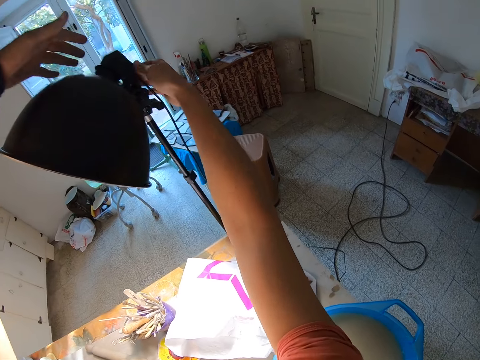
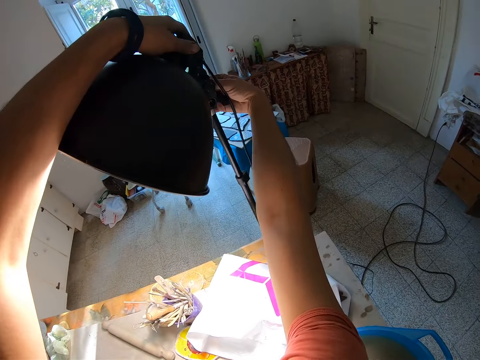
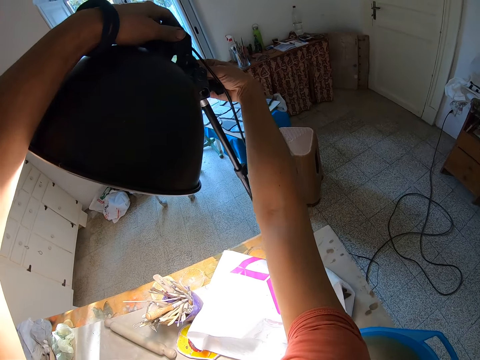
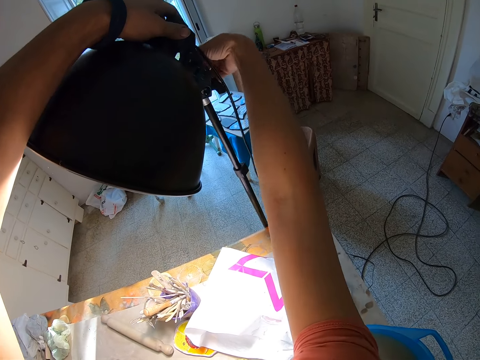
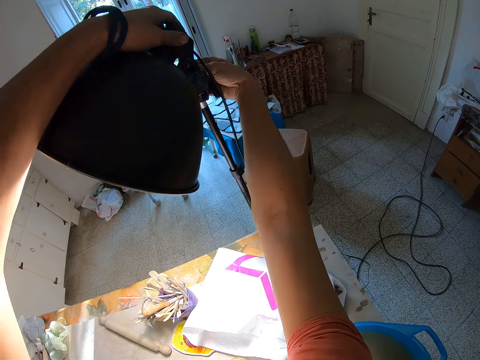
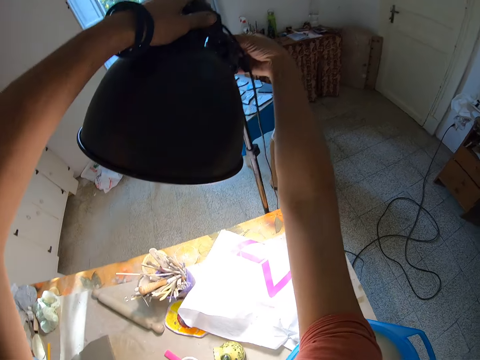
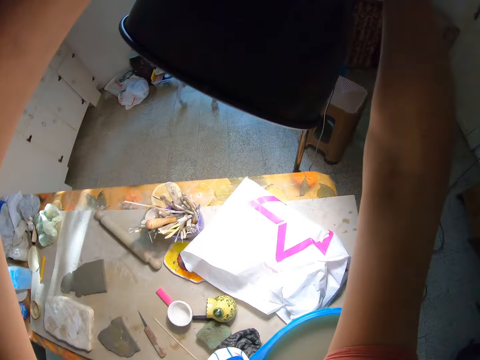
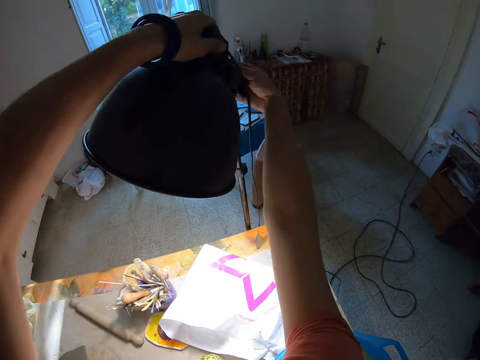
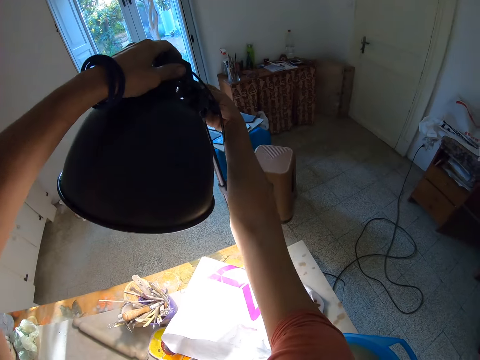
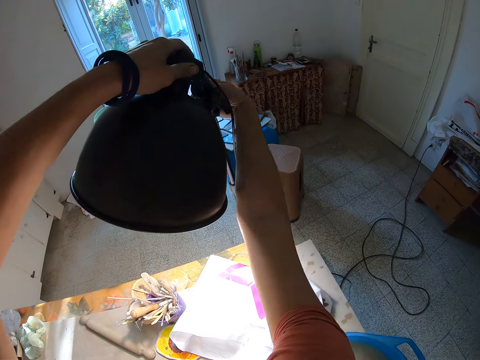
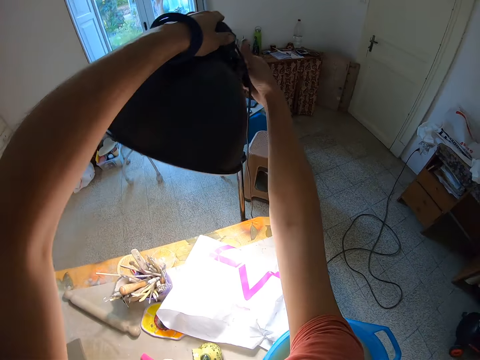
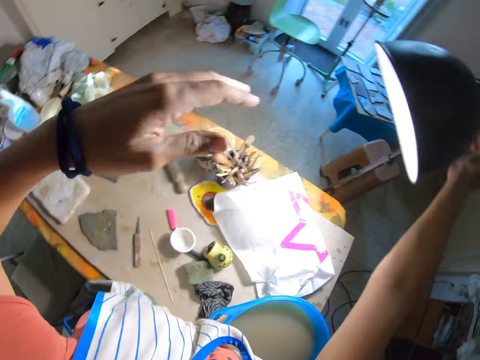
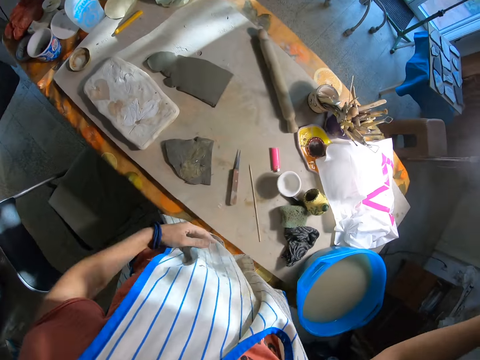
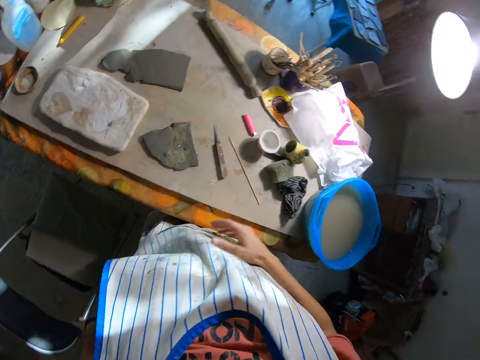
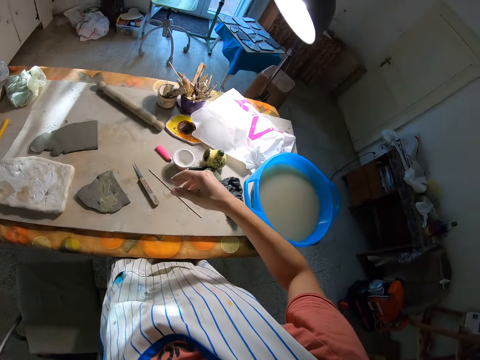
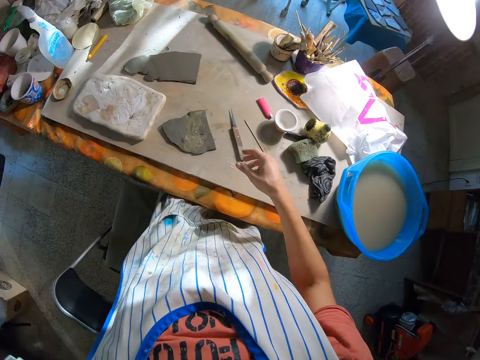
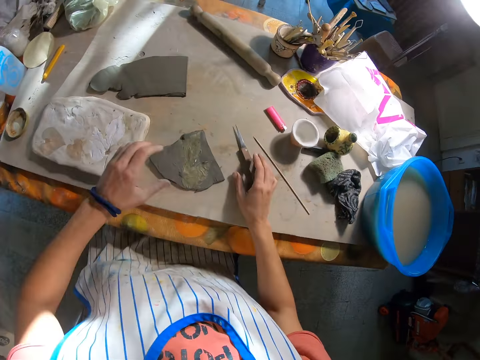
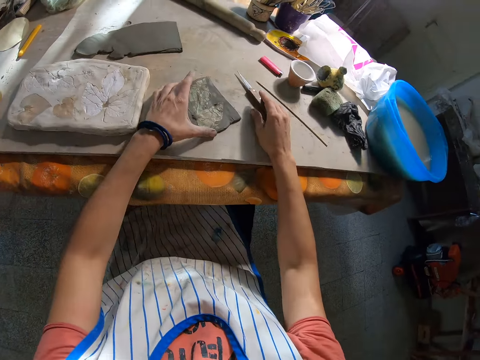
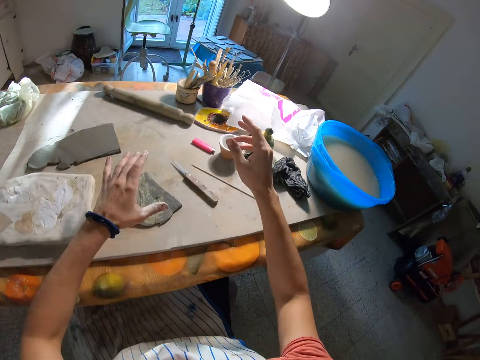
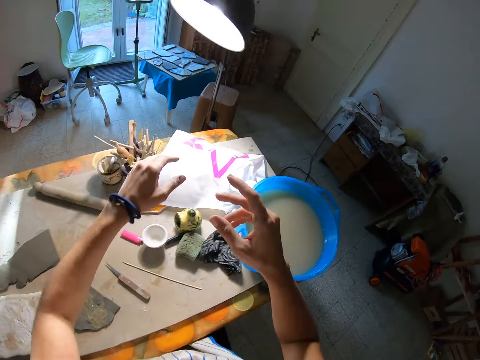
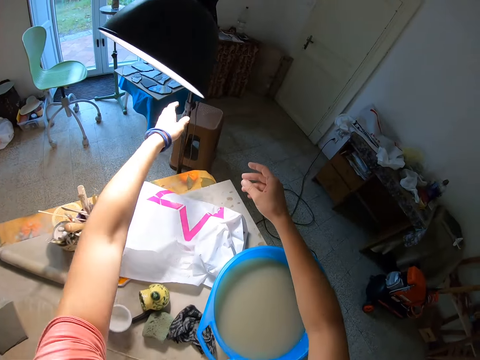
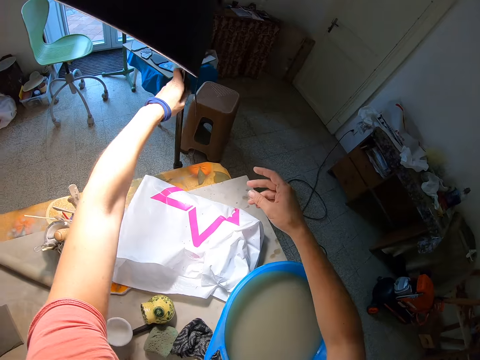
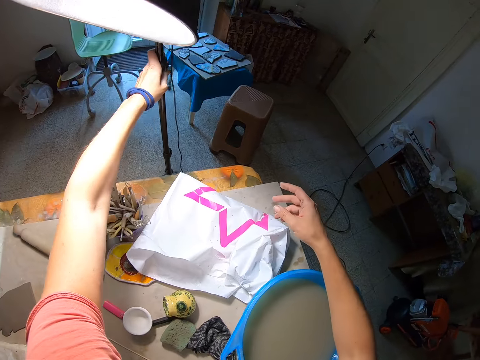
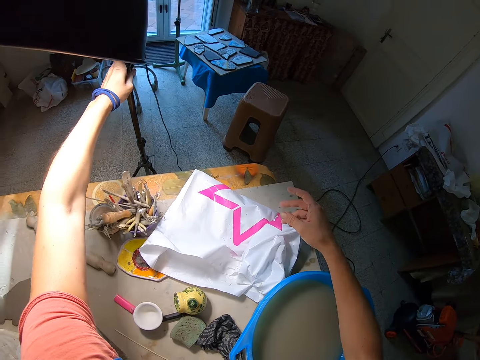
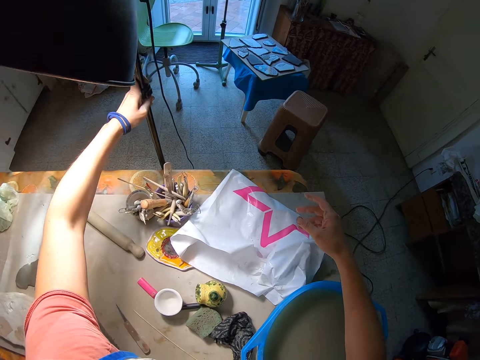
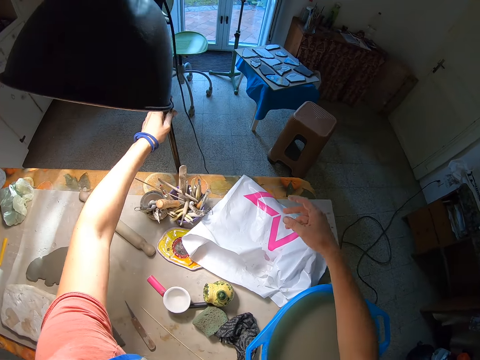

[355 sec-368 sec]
The camera wearer puts down his hand. He adjusts the chair with his left hand. He places his right hand on the table. He sits on the chair. He picks up the knife. He places his left hand on the table. He lifts his hand. He moves the lamp with his left hand. He touches the lamp.

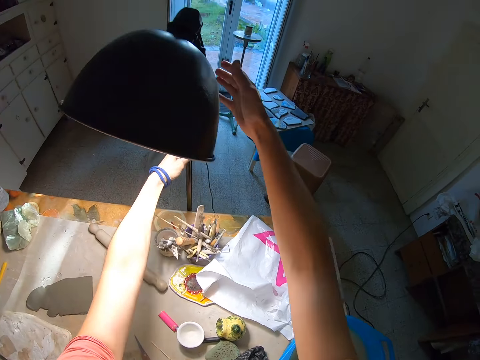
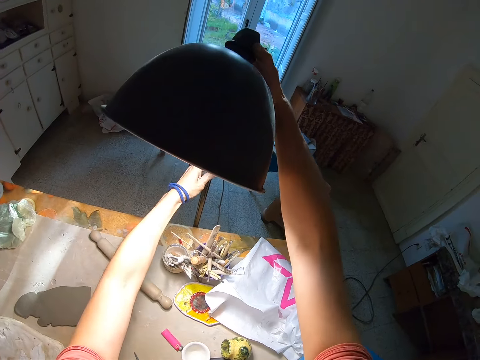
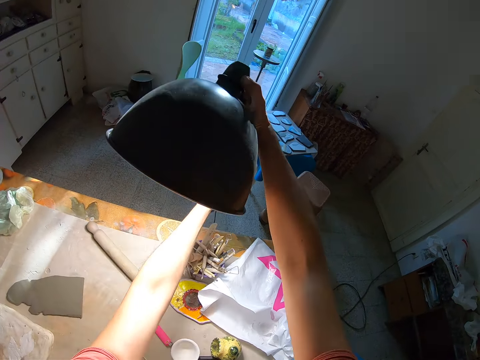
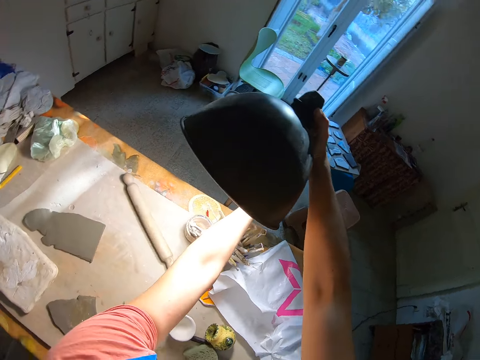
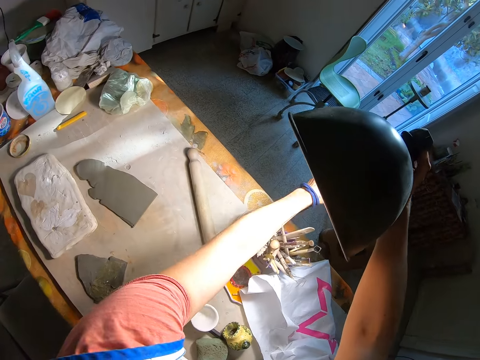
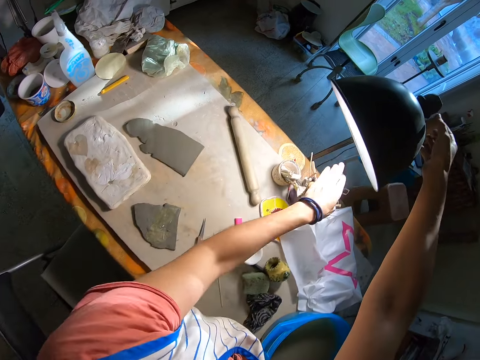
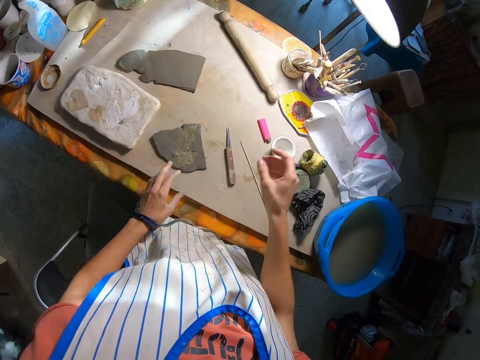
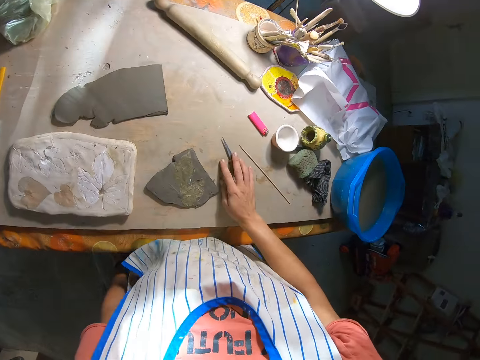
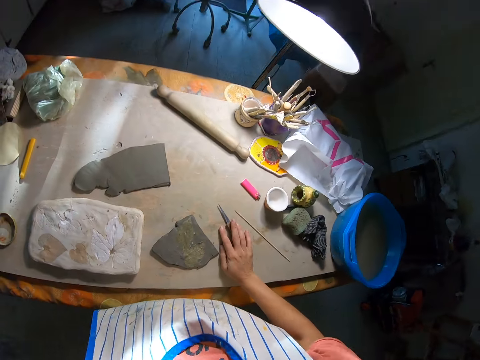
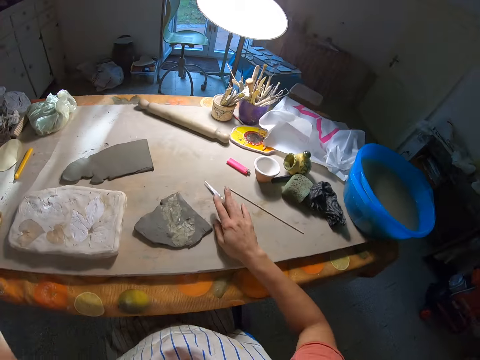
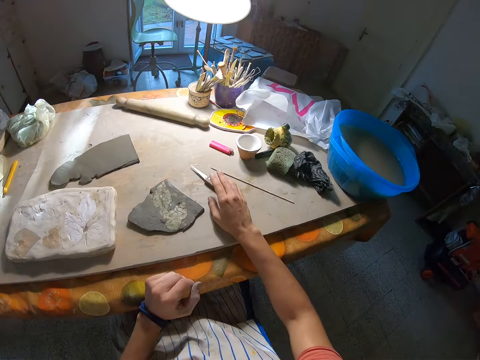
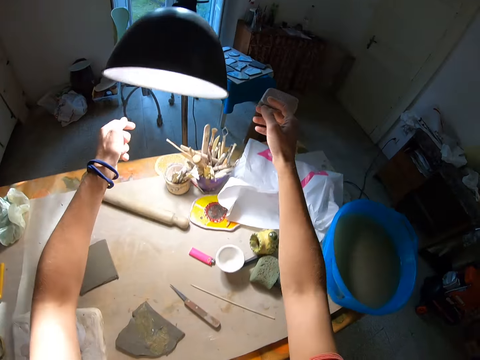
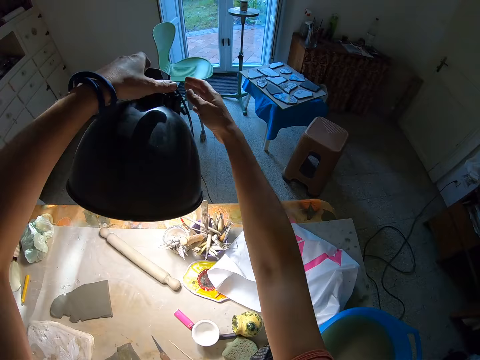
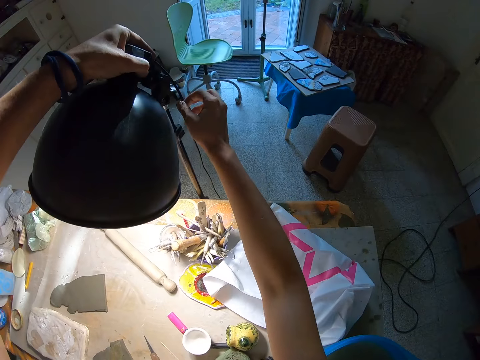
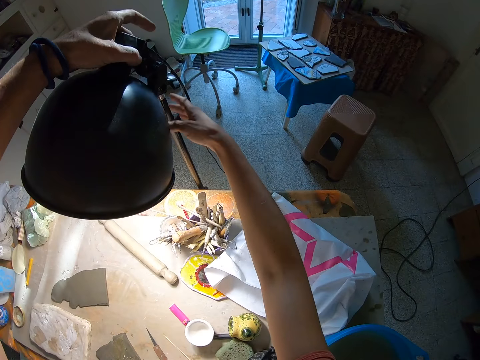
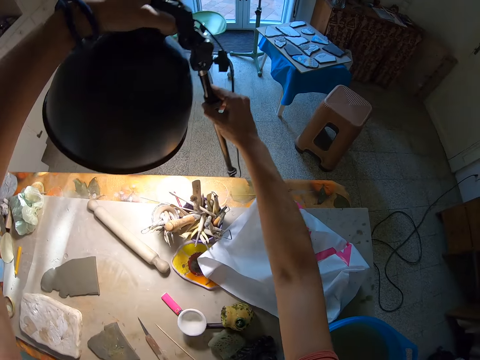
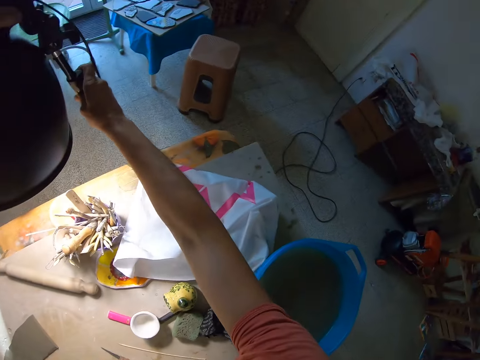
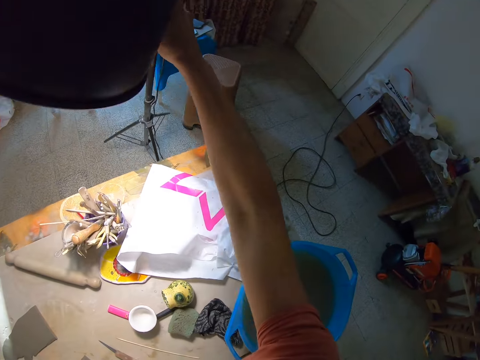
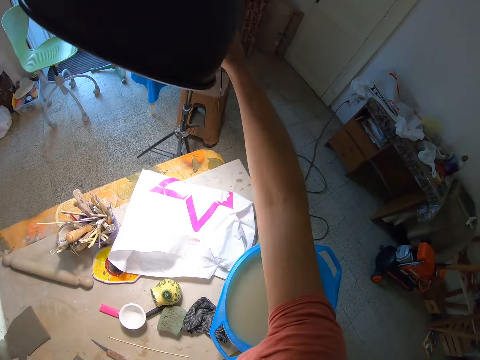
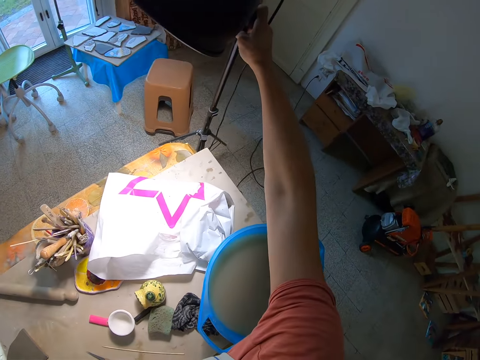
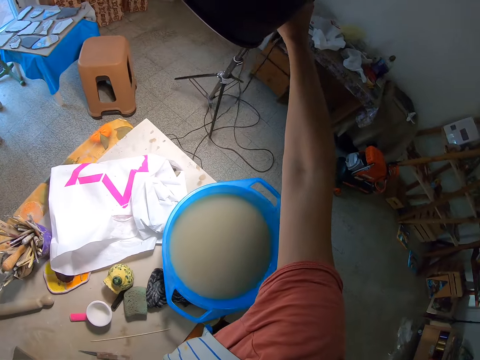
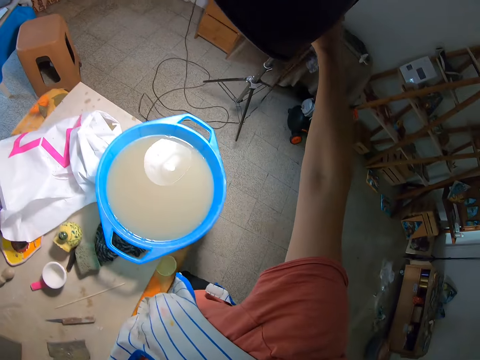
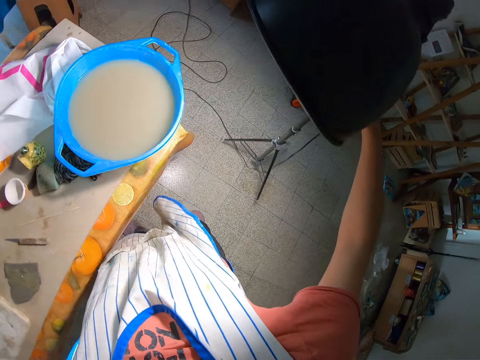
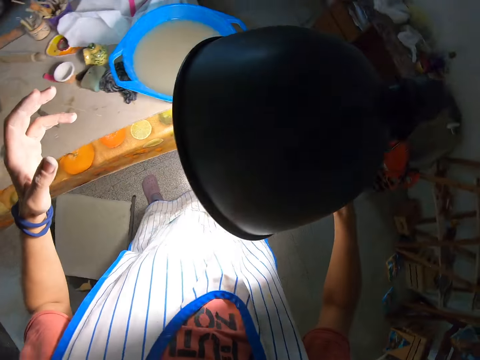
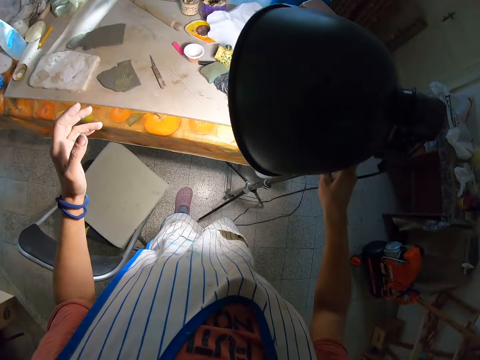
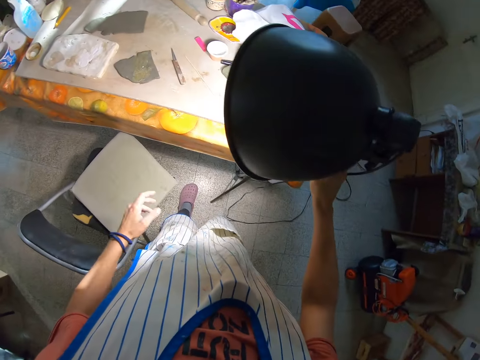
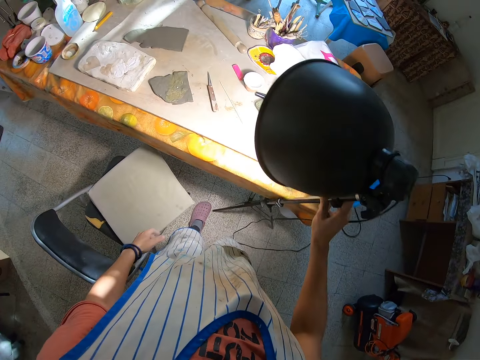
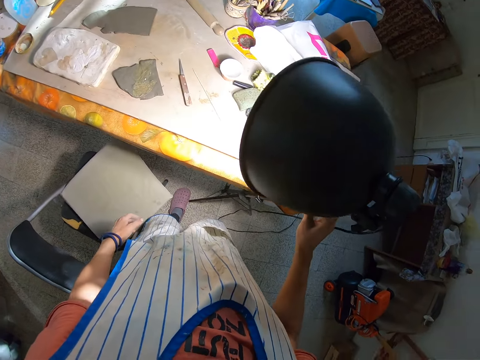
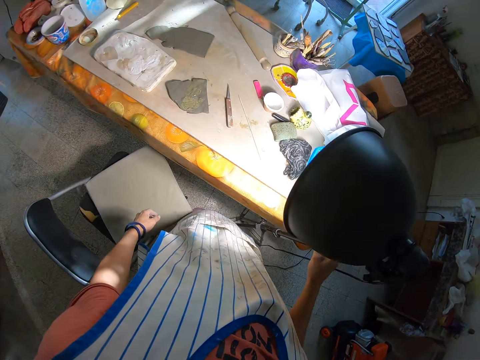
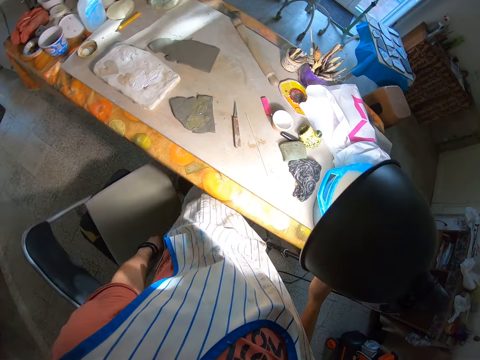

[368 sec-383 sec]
The camera wearer adjusts the lamp with both hands. He places his right hand on the table. He touches the knife. He sits on the chair. He adjusts the lamp with both hands. He moves the lamp with both hands. He lifts the lamp.
